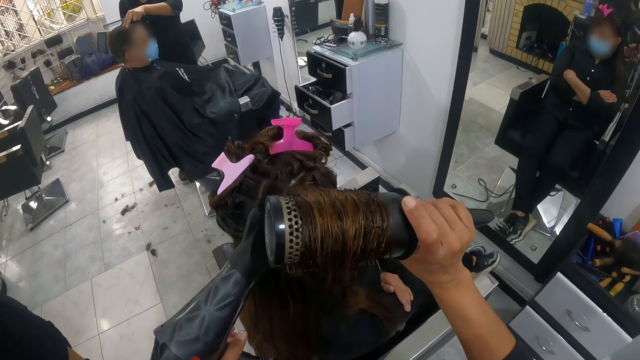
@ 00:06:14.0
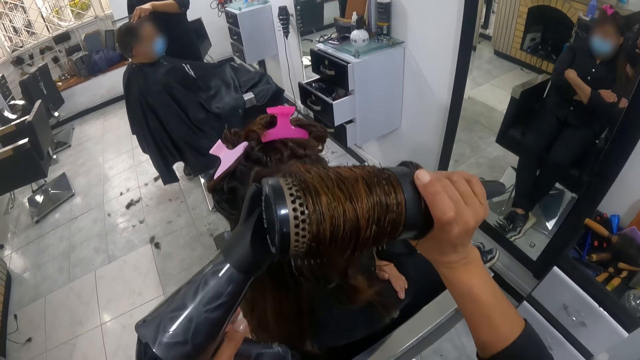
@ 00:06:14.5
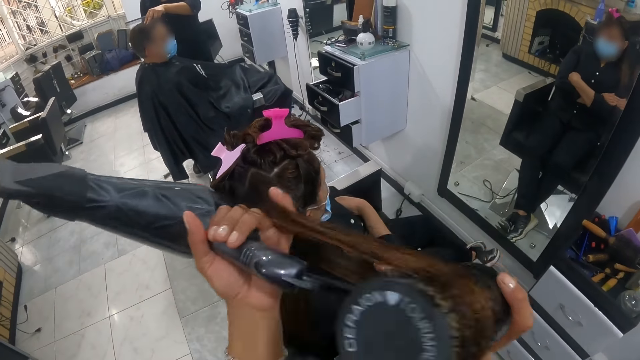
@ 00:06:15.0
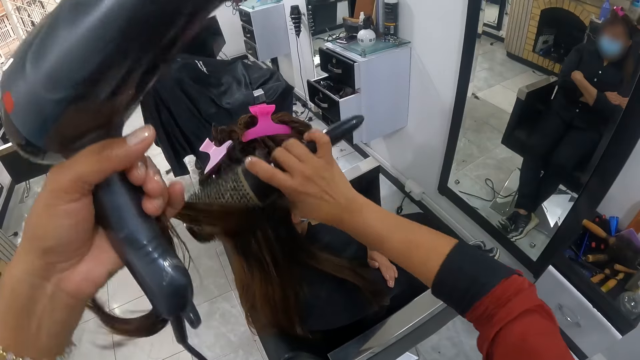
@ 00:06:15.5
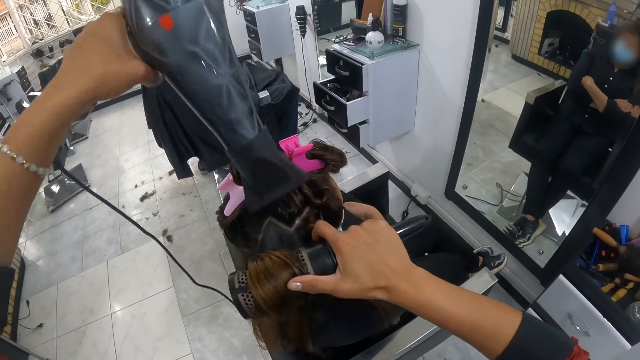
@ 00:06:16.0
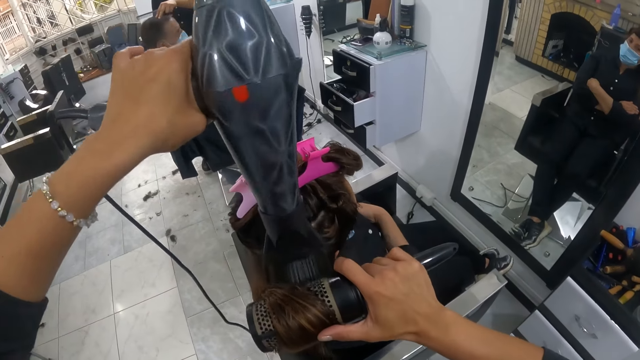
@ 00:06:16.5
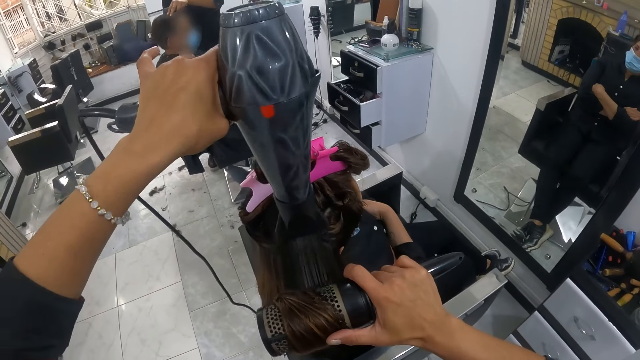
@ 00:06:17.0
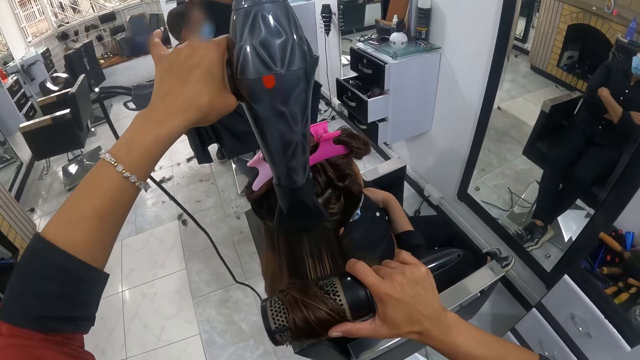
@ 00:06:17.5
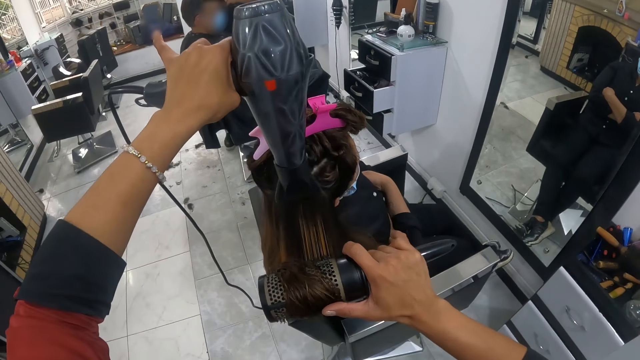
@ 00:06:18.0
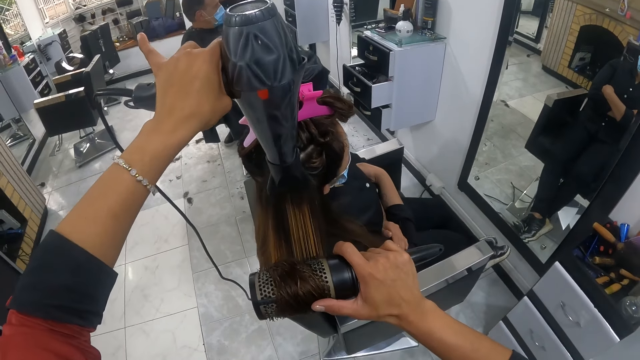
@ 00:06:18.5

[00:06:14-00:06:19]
The woman walks past the camera wearer.

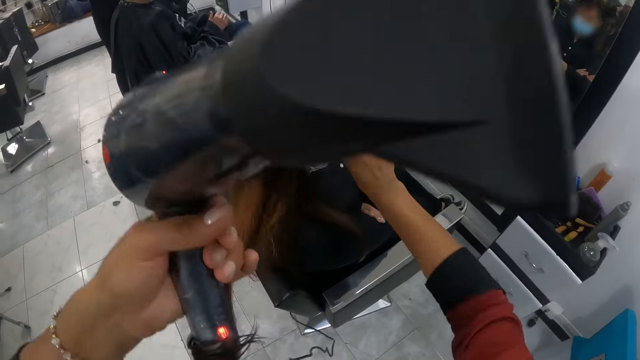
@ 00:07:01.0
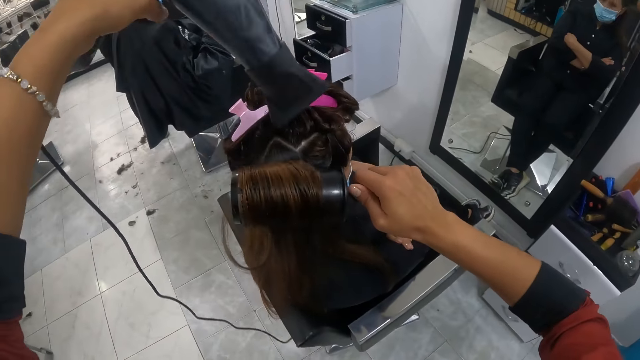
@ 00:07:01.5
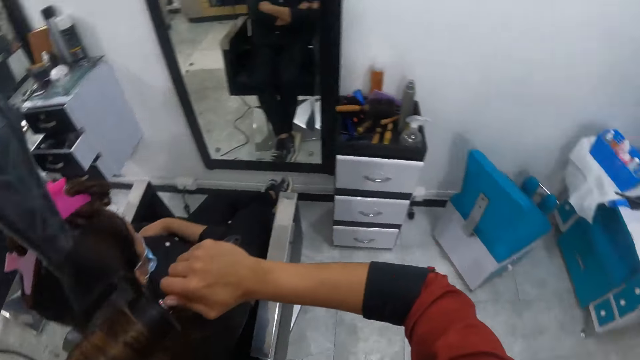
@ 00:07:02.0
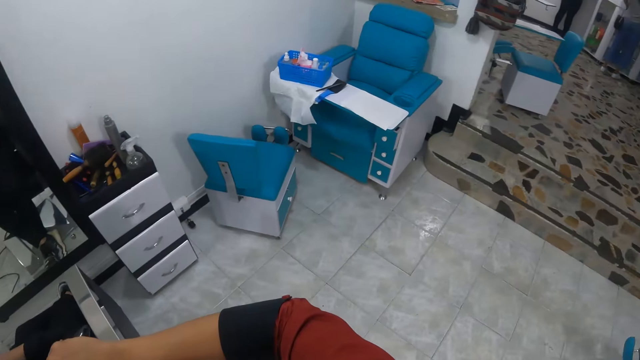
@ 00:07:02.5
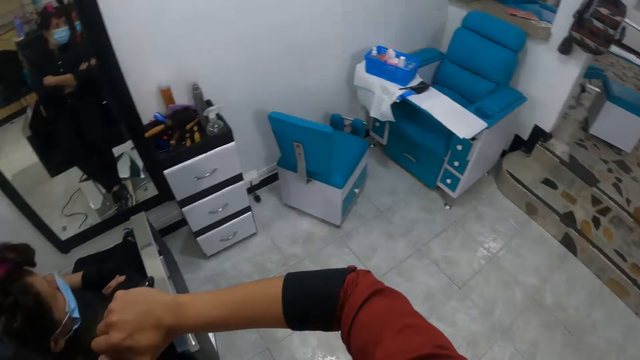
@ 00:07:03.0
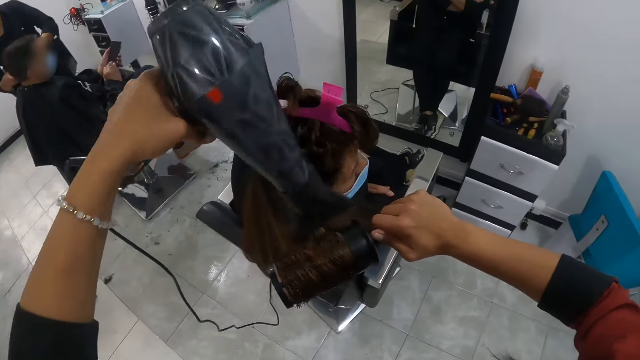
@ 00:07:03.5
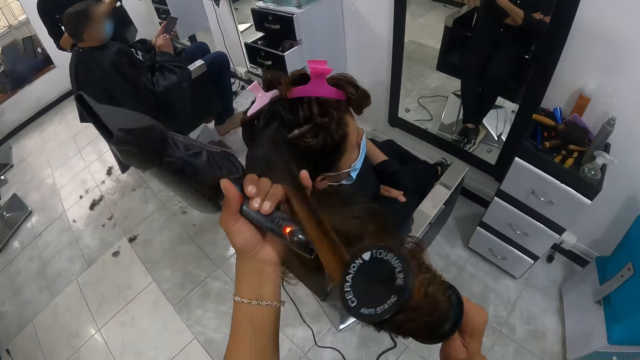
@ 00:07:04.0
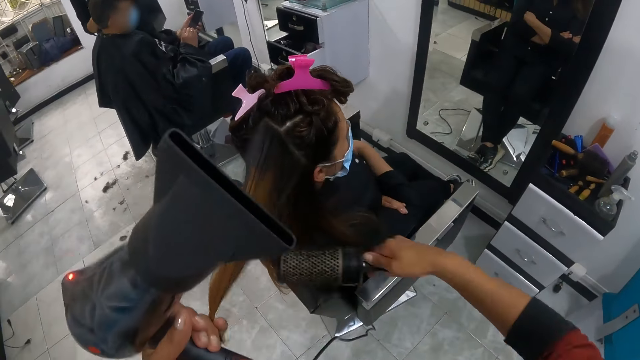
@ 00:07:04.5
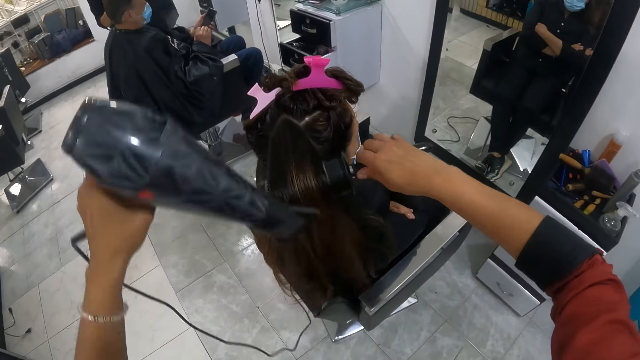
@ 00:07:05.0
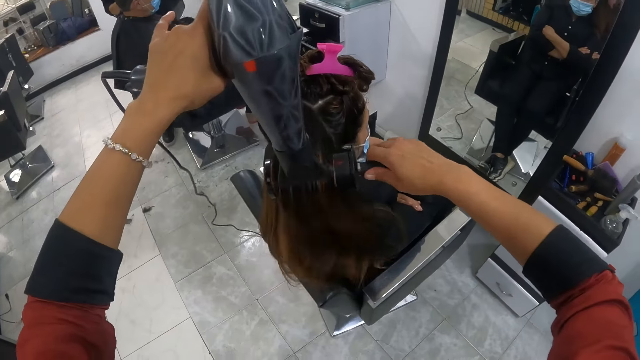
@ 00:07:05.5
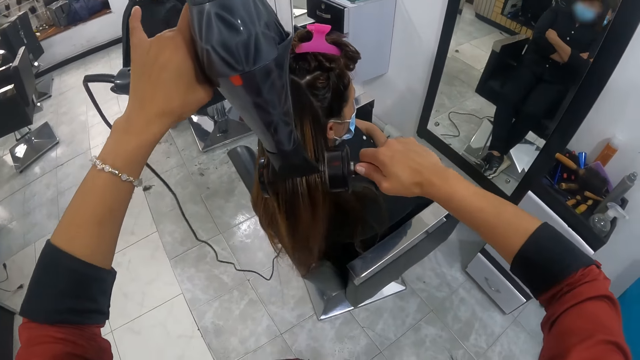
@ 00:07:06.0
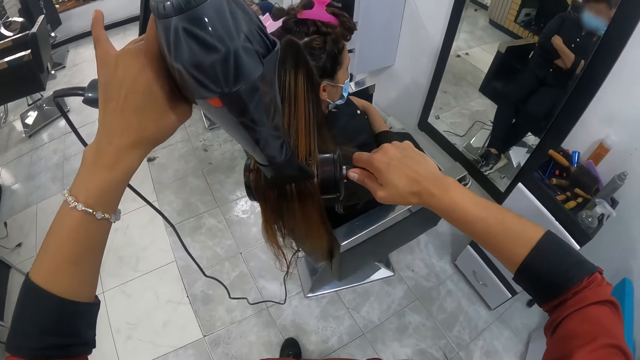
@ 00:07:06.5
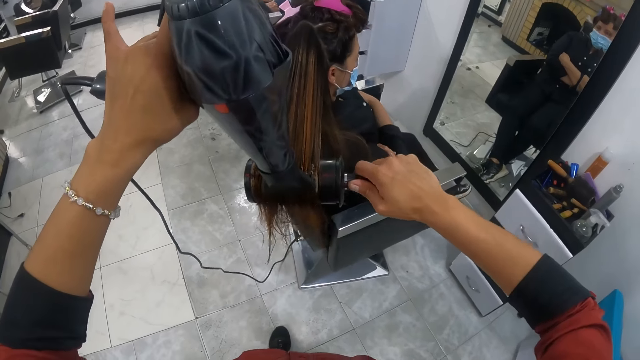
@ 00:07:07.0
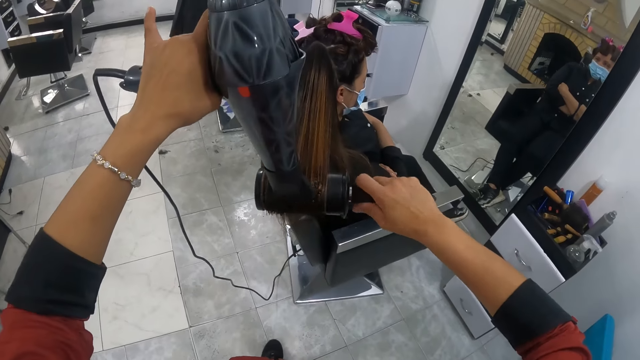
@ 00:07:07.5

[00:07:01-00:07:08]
The camera wearer looks around.

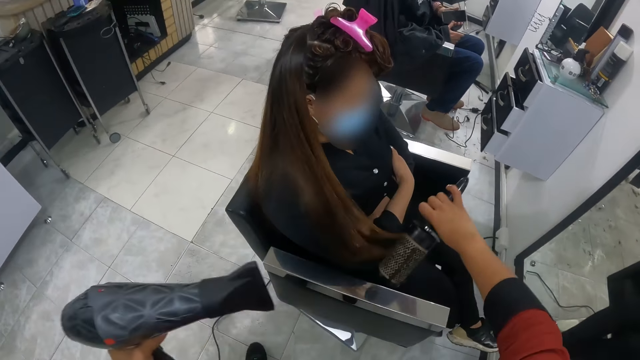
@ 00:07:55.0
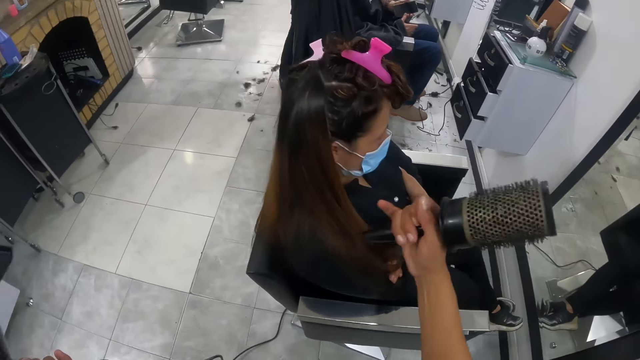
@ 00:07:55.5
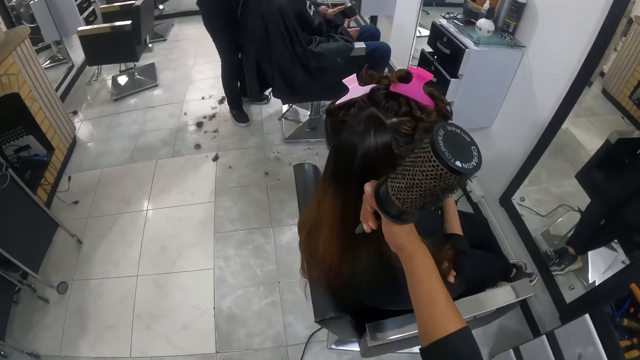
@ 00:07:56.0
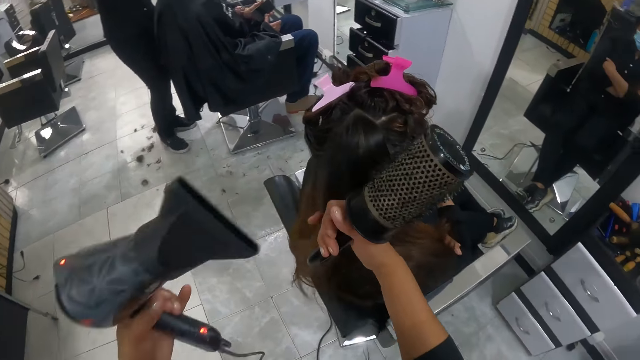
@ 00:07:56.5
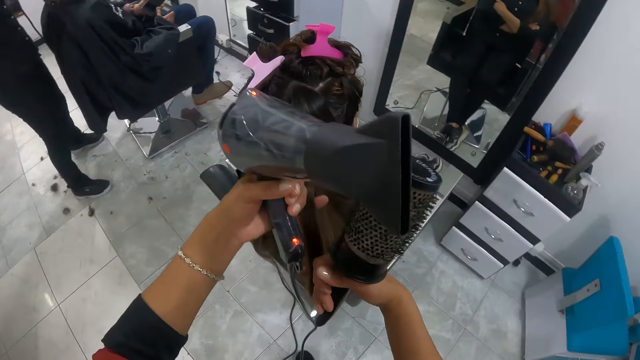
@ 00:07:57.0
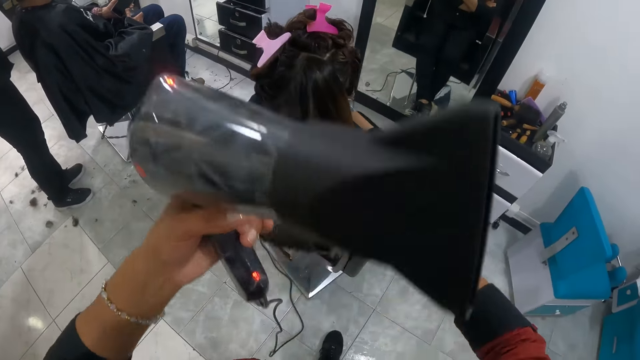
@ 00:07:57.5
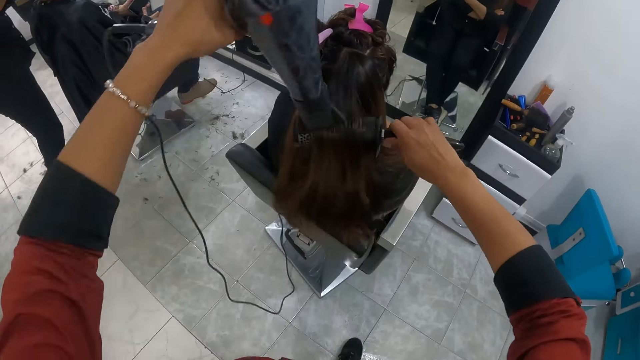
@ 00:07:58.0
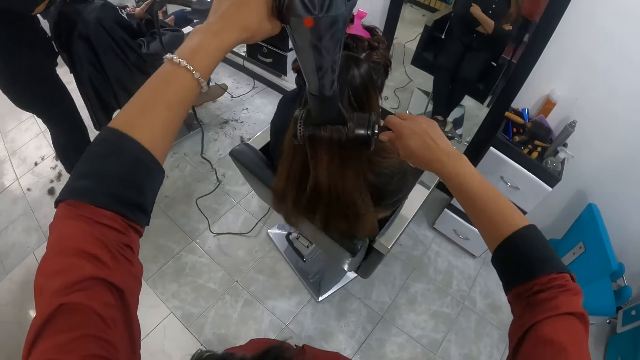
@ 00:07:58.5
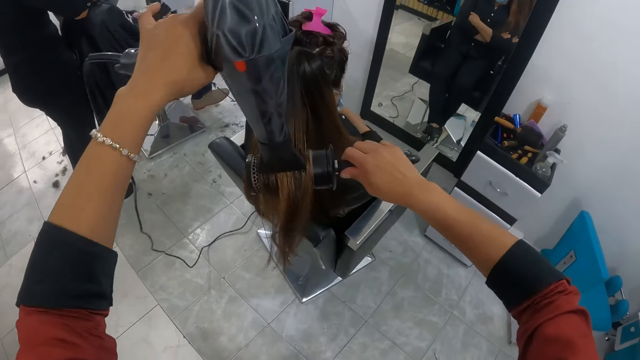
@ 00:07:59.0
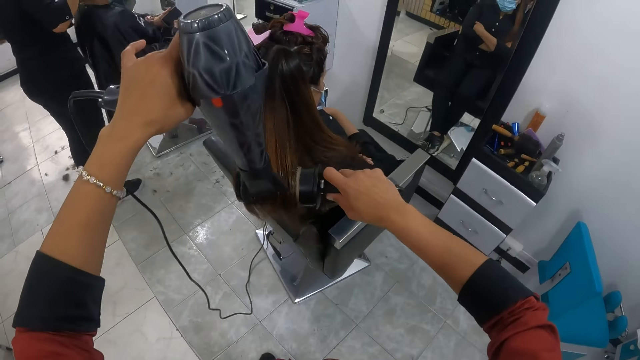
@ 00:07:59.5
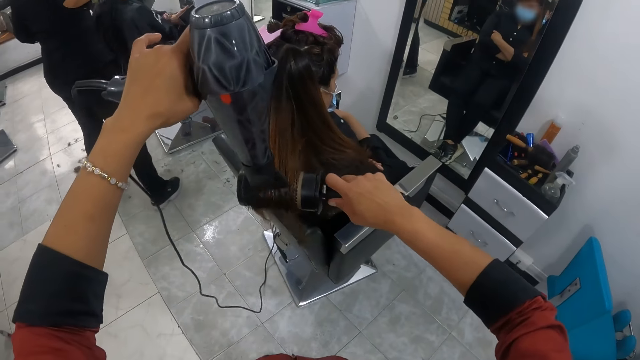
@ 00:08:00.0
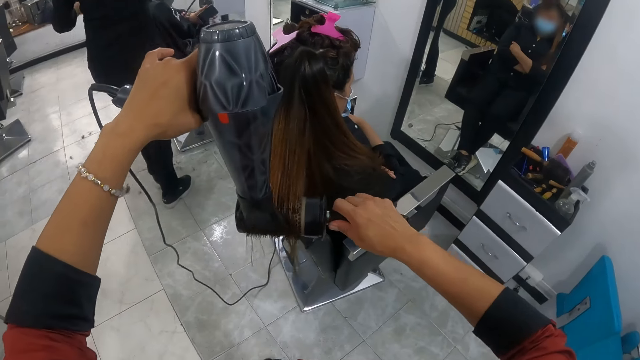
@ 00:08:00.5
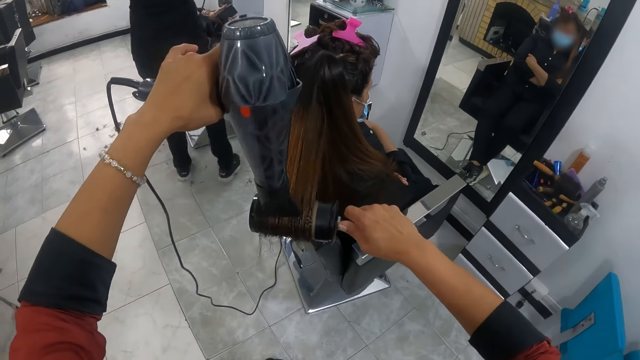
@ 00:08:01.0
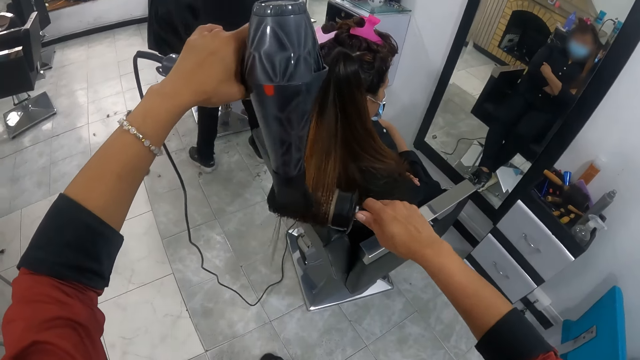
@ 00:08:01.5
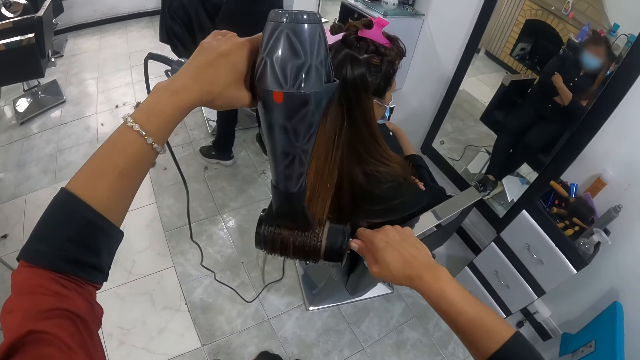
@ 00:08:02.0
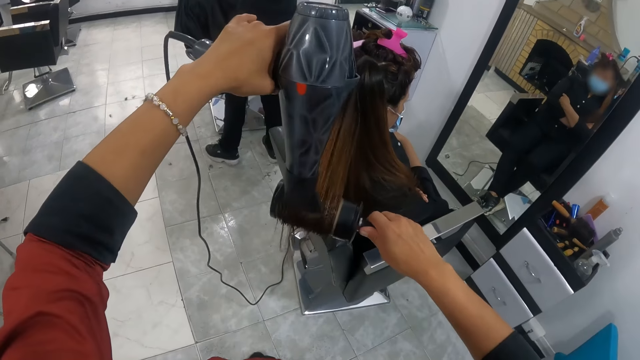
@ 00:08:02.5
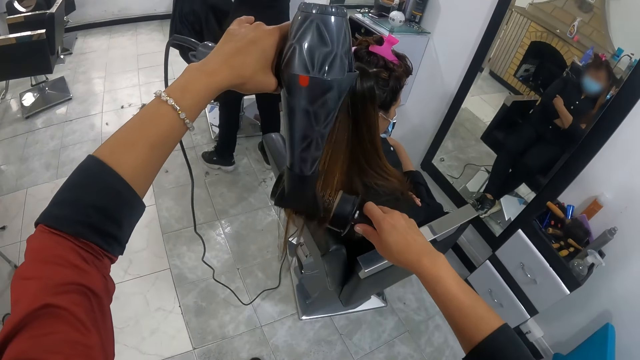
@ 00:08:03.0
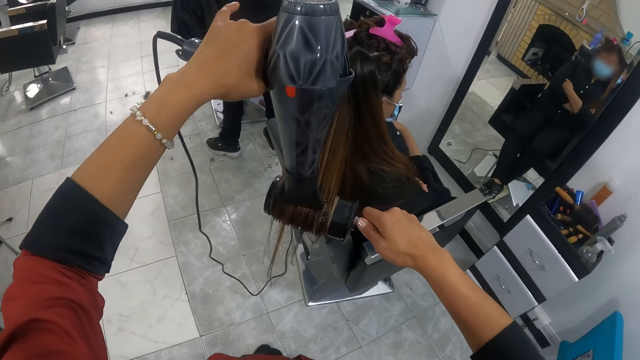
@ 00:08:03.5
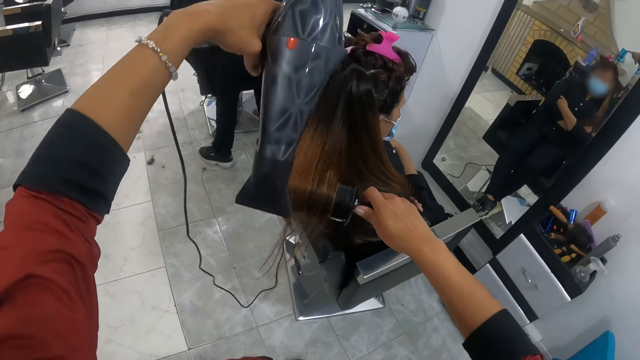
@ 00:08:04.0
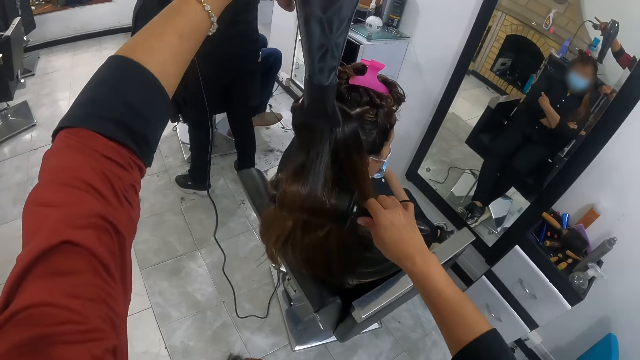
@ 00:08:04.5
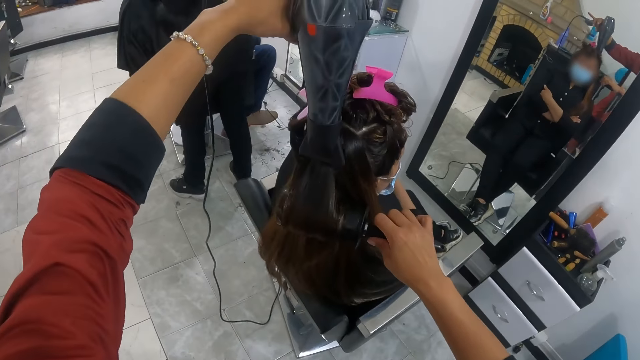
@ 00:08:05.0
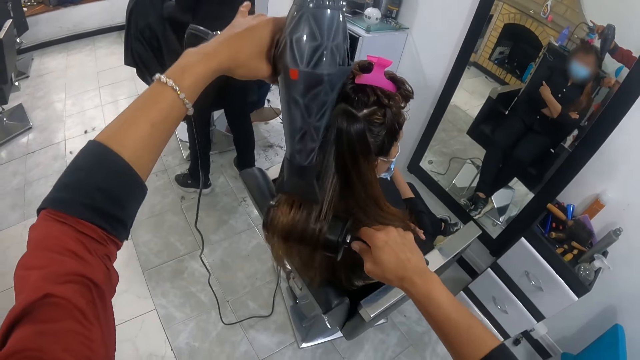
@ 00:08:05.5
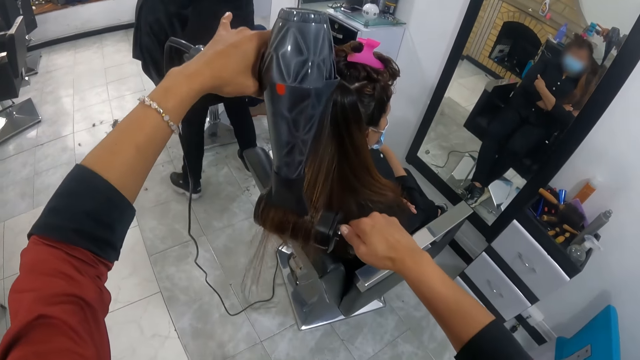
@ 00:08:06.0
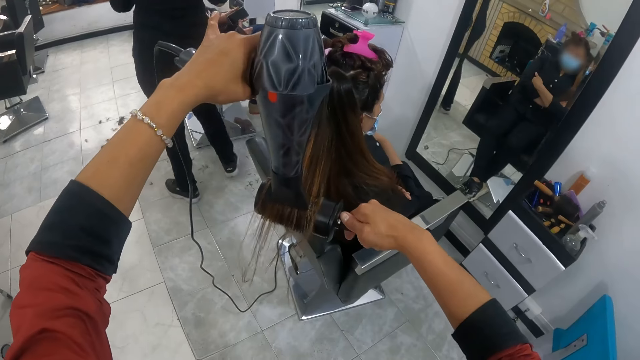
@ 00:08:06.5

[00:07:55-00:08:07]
The camera wearer pulls hair strands. They straighten the client's hair with a blow-dry and a hair straightener comb.
